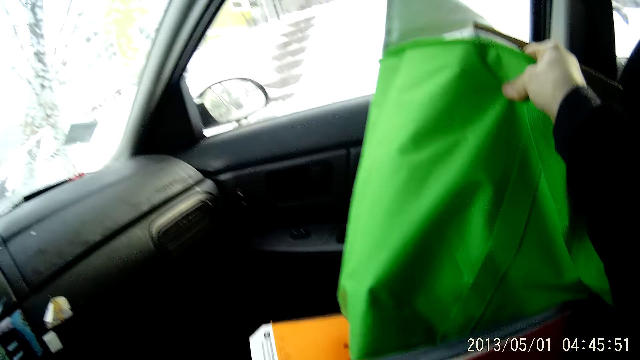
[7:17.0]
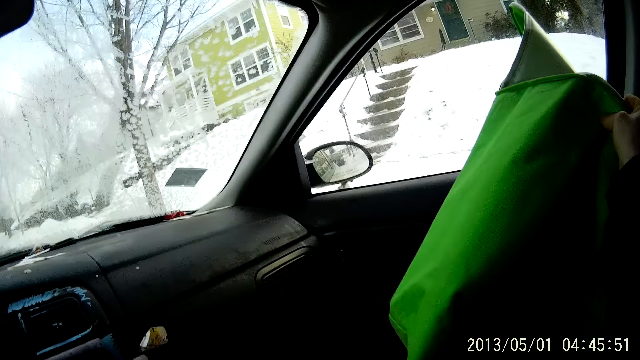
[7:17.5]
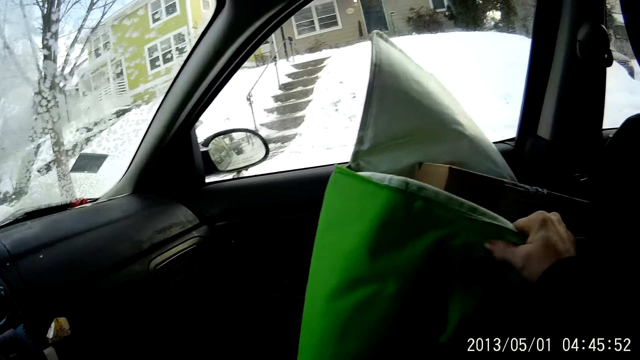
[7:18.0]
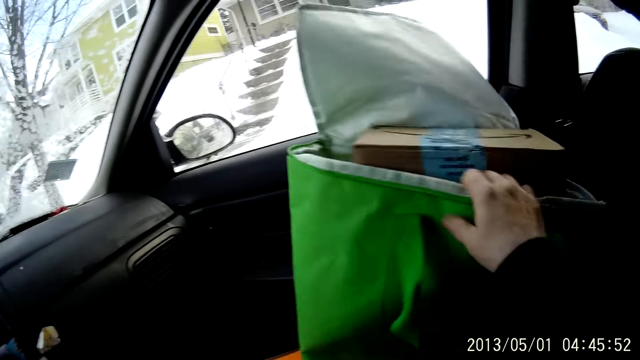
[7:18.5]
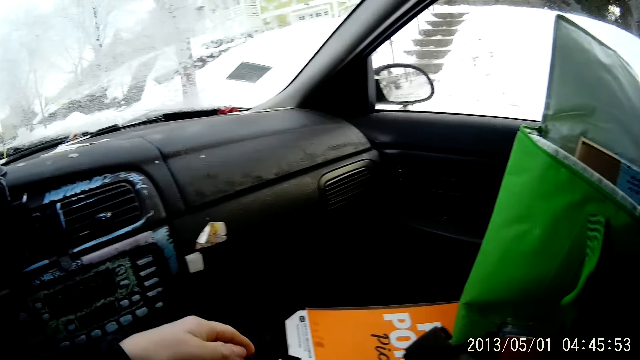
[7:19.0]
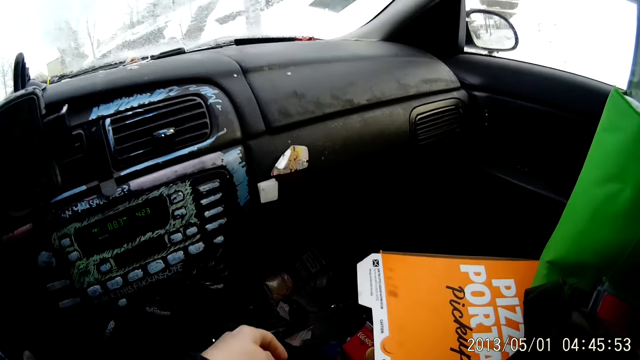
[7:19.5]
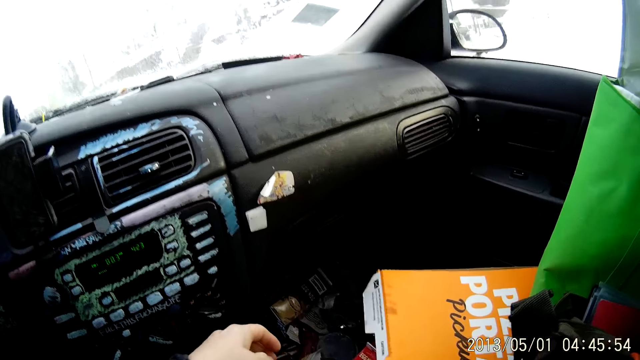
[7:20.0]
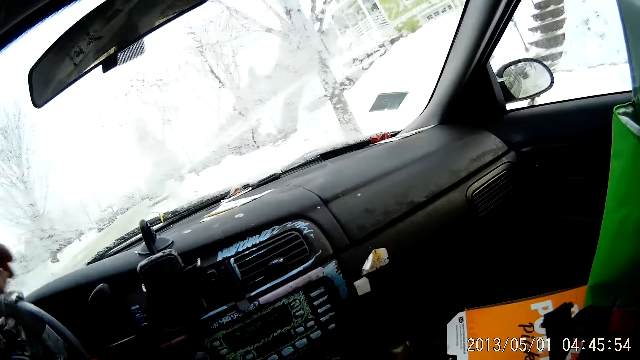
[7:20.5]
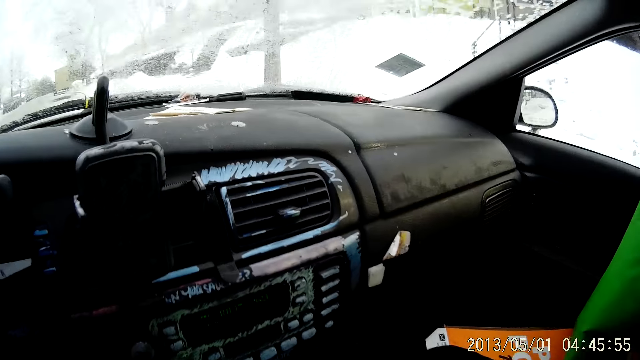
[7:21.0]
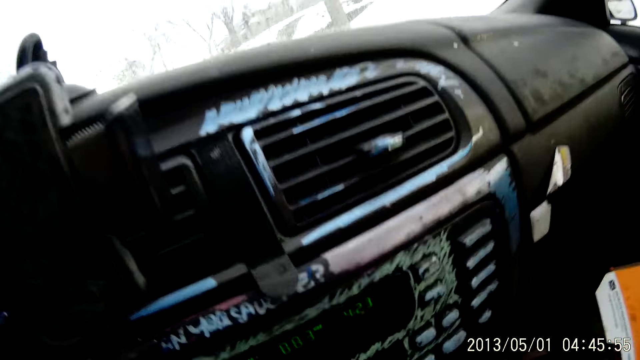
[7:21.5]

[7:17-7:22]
The camera wearer places the bag on a seat in the car with his right hand. He looks around the car.
